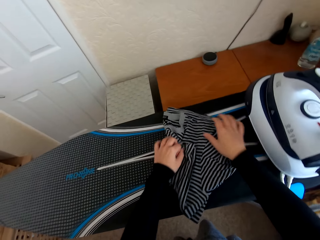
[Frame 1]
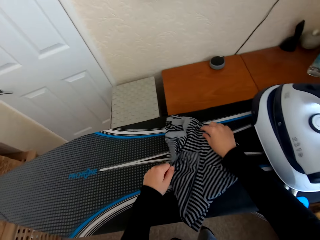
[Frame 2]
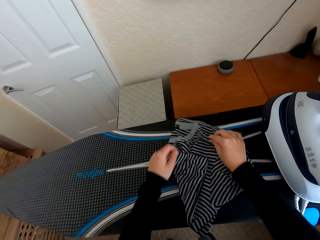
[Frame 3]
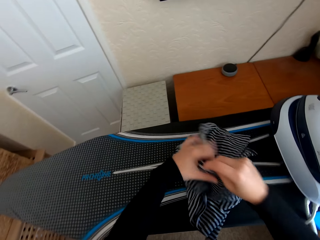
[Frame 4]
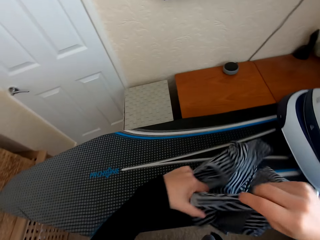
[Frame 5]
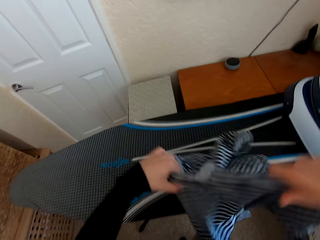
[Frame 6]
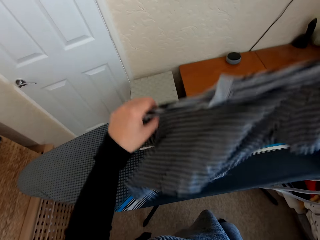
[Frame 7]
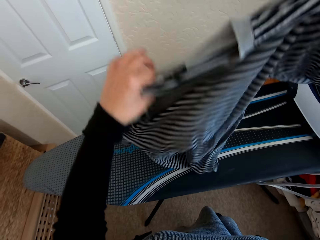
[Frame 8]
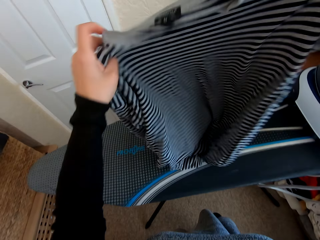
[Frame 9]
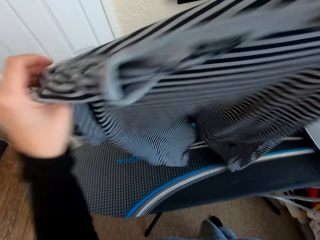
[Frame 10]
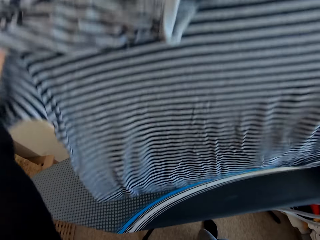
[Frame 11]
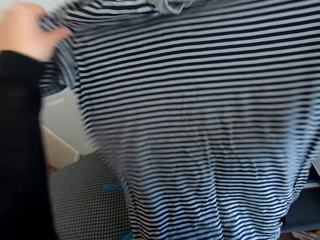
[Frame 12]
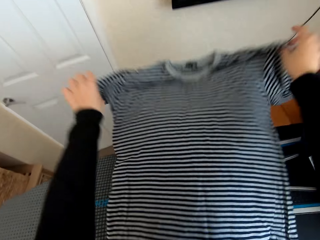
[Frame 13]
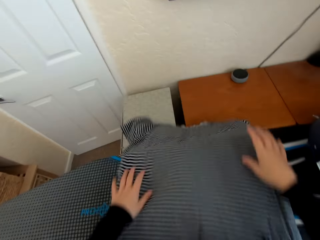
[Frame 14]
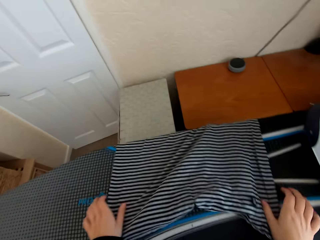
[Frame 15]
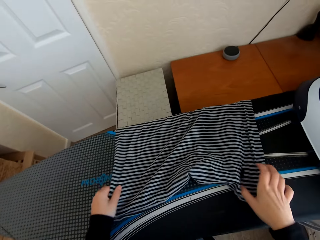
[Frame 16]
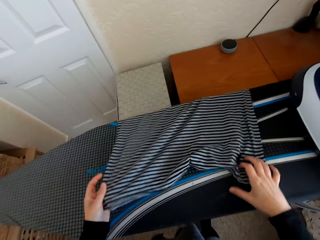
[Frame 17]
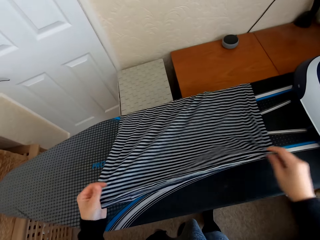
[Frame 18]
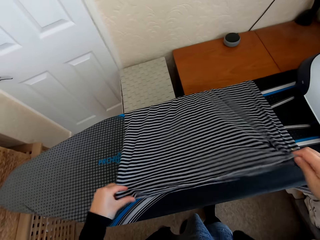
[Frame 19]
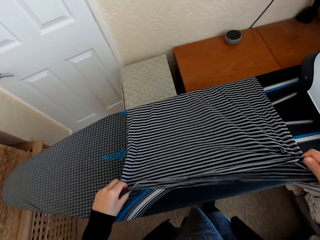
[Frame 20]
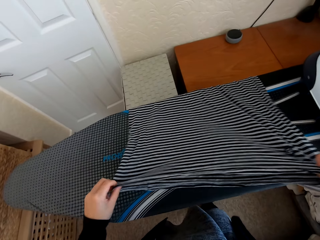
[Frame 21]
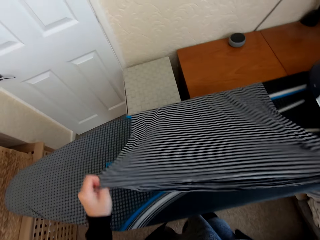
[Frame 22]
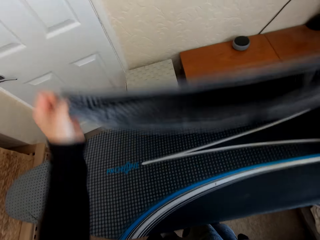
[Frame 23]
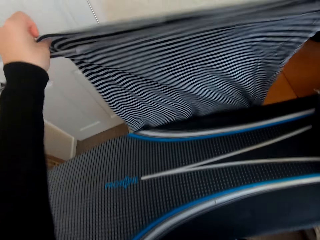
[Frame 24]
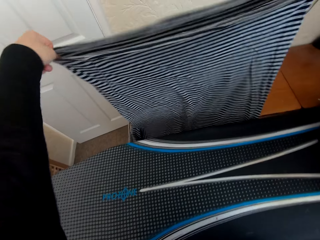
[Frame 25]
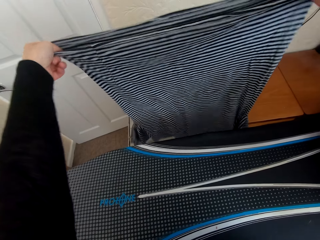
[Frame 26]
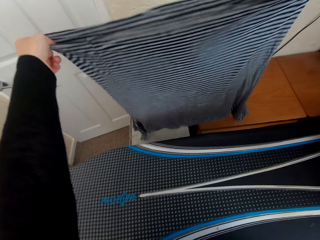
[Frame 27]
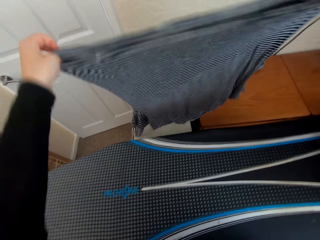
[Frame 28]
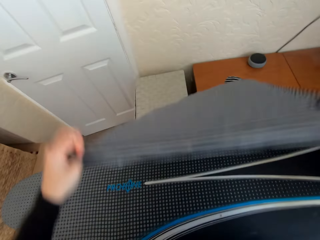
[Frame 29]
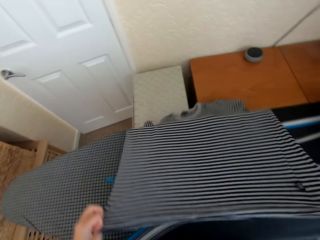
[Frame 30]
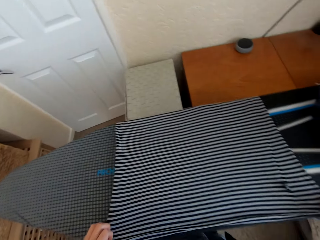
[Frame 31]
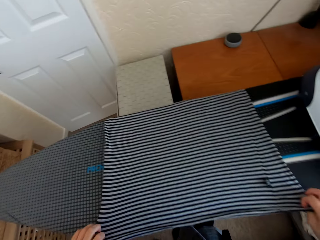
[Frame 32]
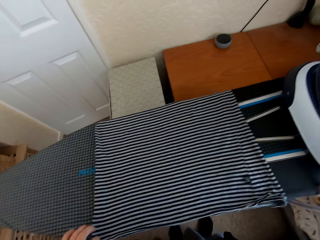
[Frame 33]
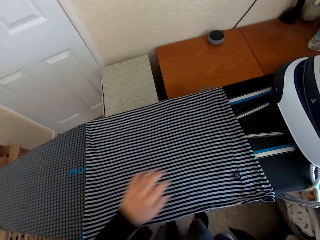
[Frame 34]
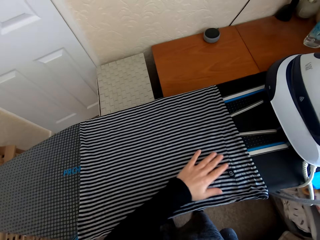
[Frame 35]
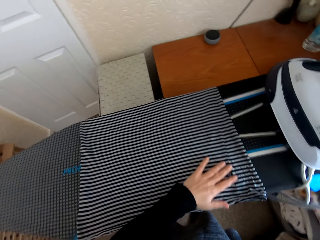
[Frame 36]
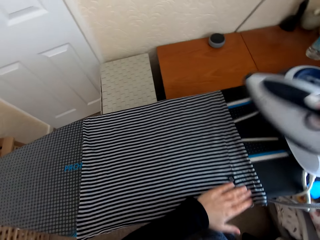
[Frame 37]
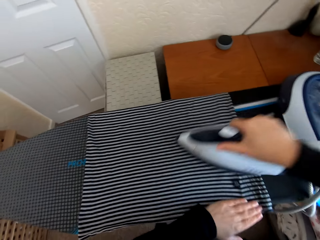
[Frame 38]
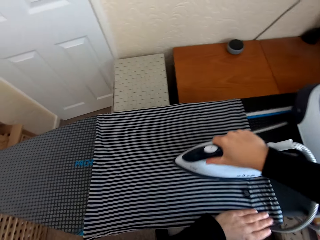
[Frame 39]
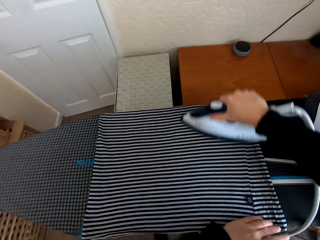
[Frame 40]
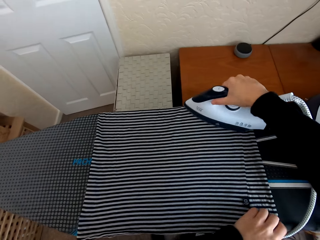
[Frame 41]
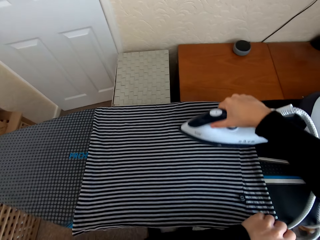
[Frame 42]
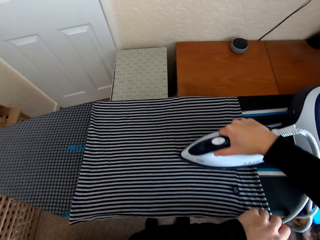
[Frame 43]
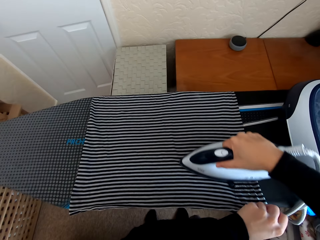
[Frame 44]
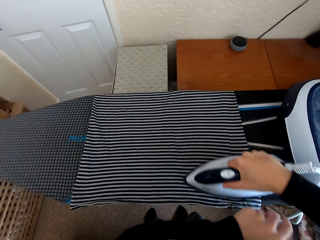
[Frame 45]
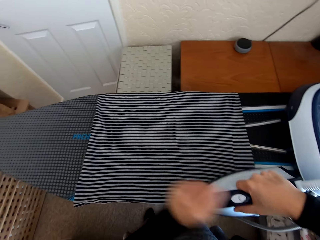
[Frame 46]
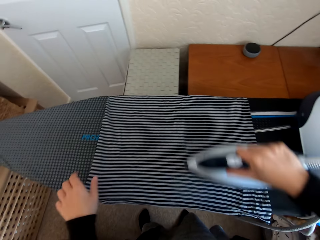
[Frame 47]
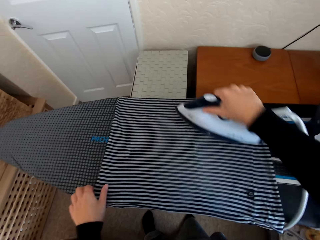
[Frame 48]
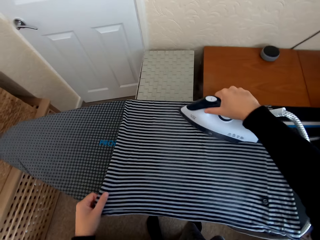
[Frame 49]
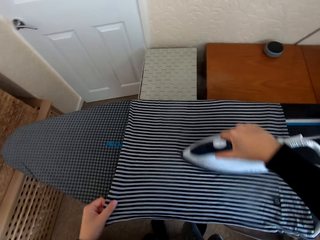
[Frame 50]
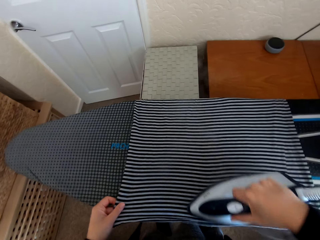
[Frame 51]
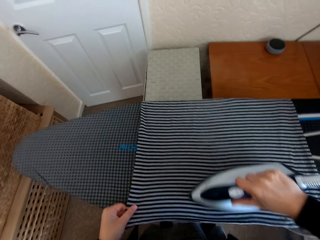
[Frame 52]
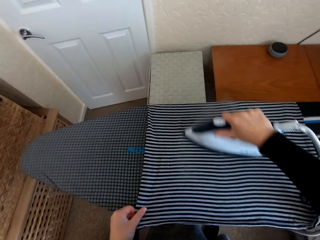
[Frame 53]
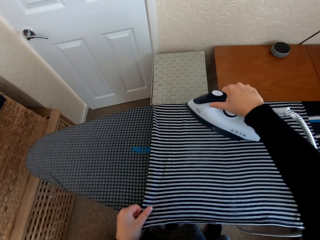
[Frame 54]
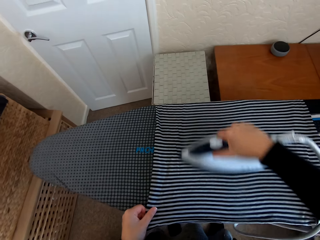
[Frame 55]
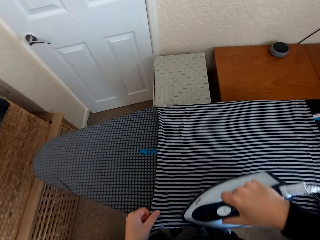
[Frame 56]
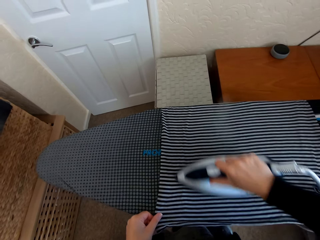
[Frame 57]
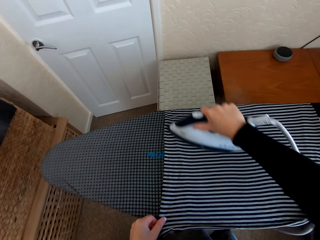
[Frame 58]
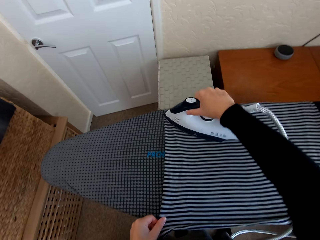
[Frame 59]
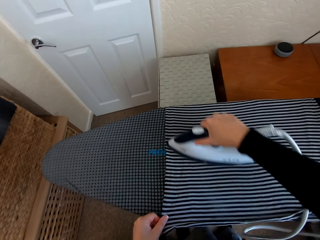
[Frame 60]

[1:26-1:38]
The camera wearer places the t-shirt or cloth on the Brabantia iron board. They unfold the cloth. They spread the t-shirt on the Brabantia iron board. They pick the iron box from the Brabantia iron board. They iron the dress on the Brabantia iron board.

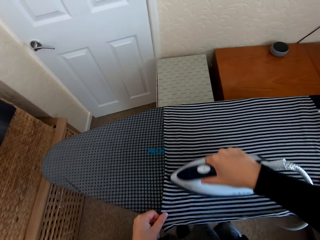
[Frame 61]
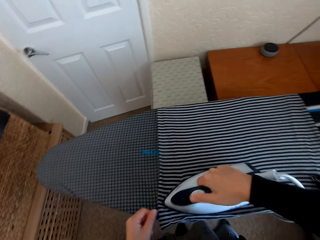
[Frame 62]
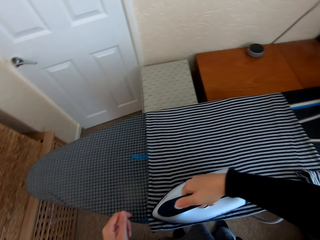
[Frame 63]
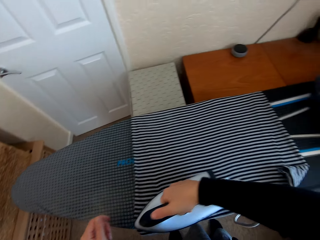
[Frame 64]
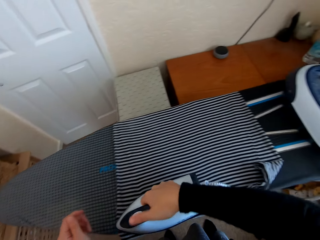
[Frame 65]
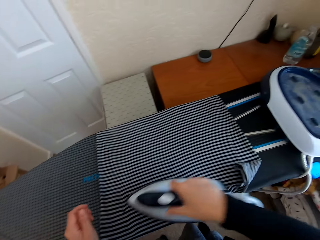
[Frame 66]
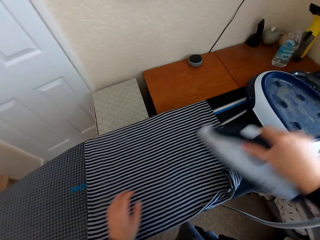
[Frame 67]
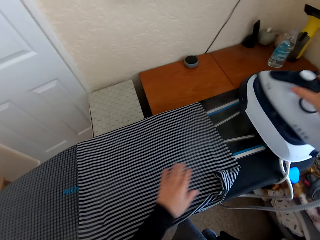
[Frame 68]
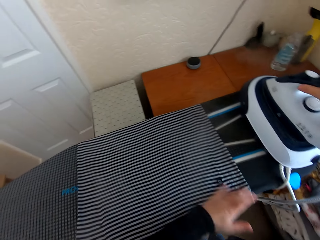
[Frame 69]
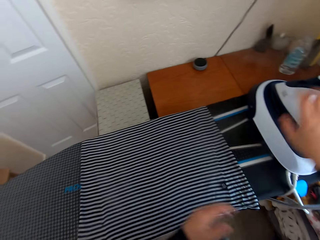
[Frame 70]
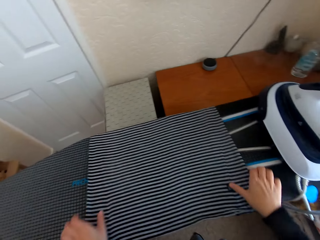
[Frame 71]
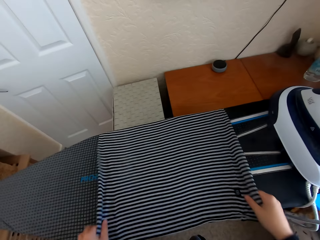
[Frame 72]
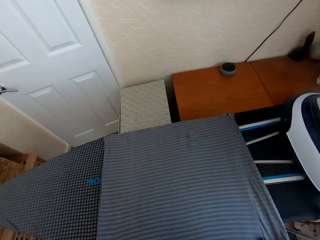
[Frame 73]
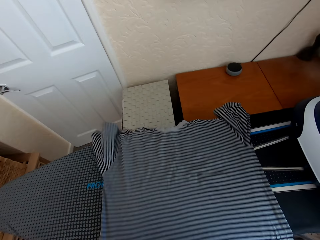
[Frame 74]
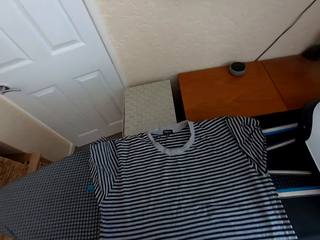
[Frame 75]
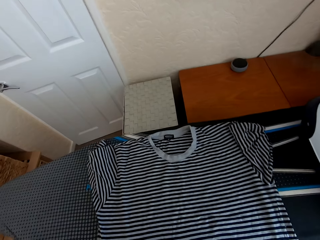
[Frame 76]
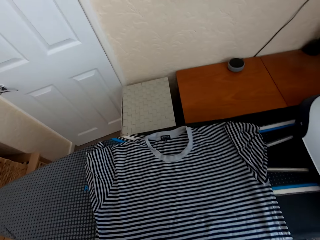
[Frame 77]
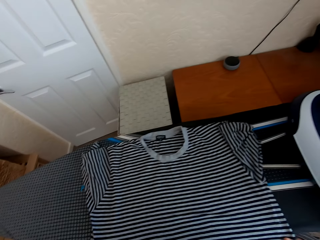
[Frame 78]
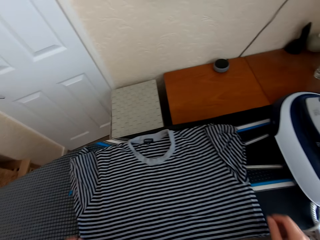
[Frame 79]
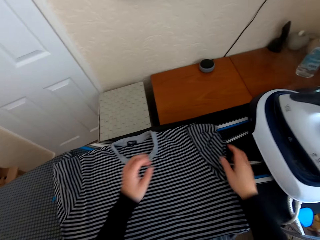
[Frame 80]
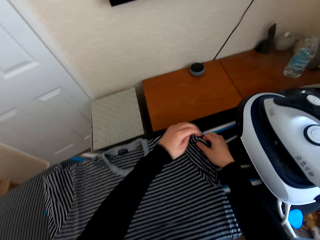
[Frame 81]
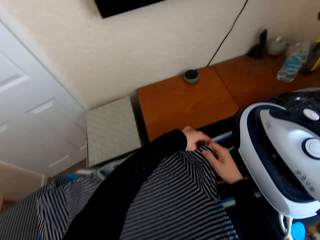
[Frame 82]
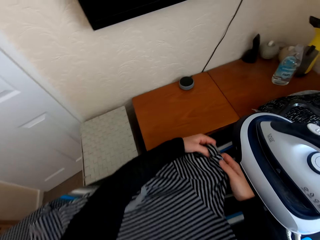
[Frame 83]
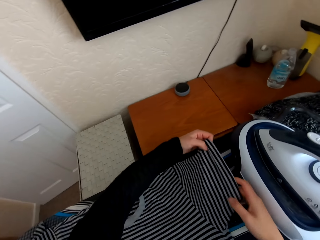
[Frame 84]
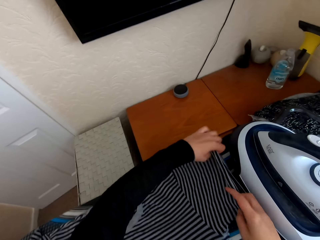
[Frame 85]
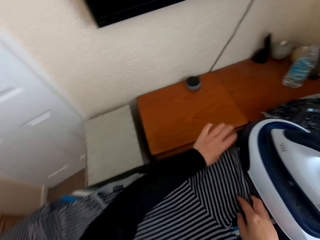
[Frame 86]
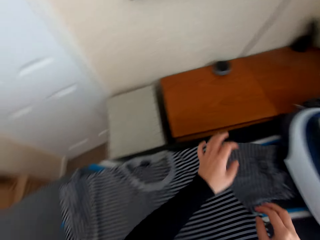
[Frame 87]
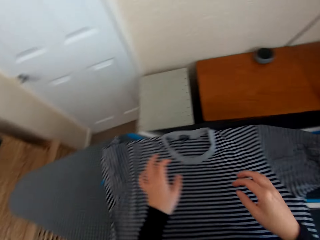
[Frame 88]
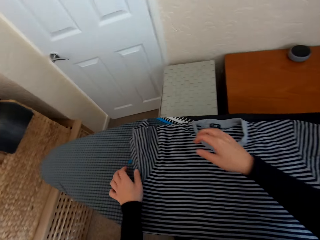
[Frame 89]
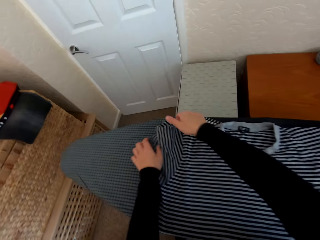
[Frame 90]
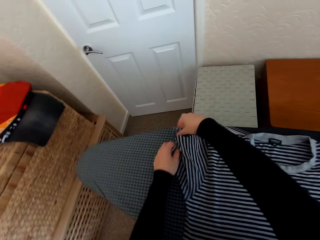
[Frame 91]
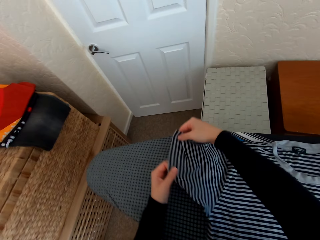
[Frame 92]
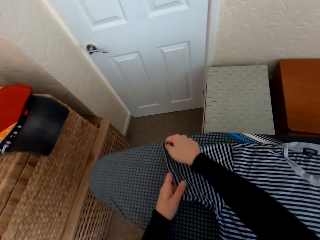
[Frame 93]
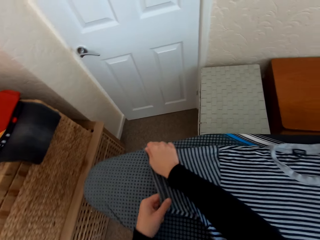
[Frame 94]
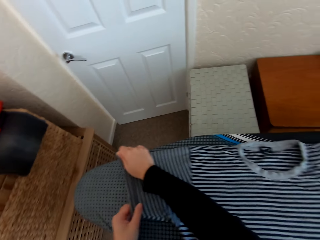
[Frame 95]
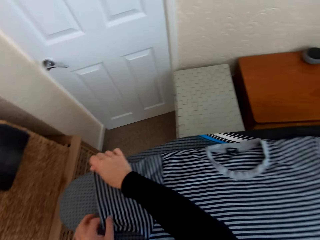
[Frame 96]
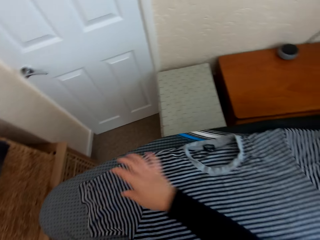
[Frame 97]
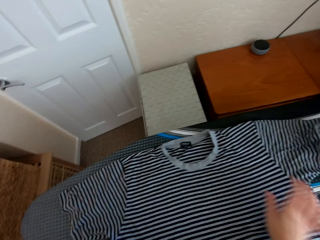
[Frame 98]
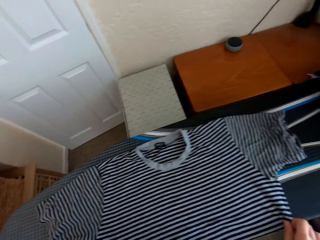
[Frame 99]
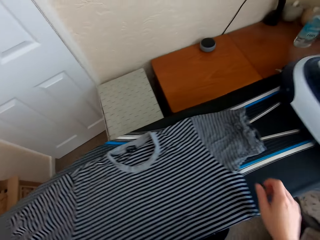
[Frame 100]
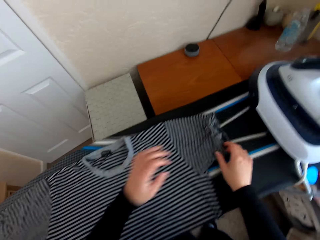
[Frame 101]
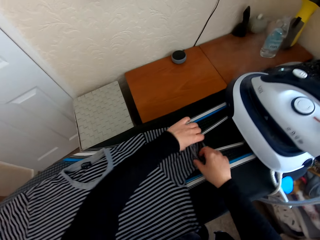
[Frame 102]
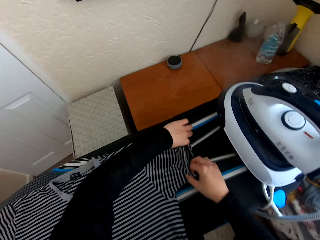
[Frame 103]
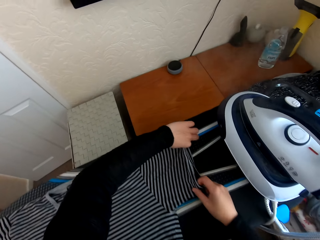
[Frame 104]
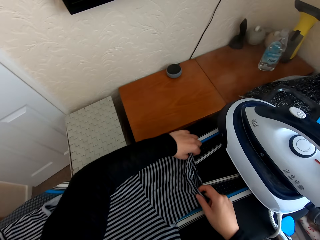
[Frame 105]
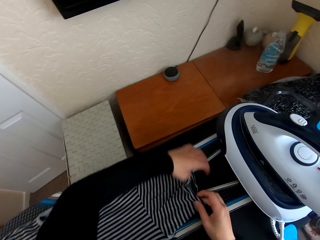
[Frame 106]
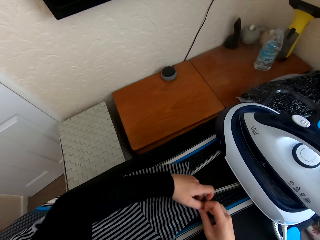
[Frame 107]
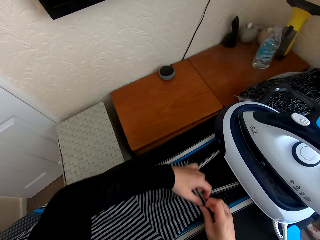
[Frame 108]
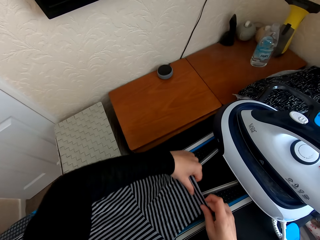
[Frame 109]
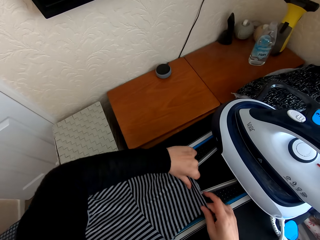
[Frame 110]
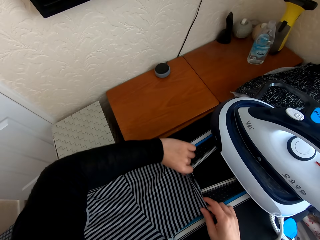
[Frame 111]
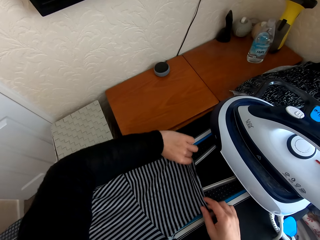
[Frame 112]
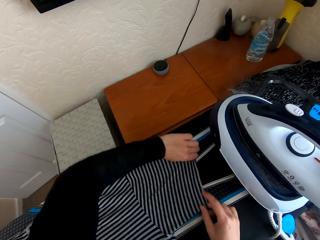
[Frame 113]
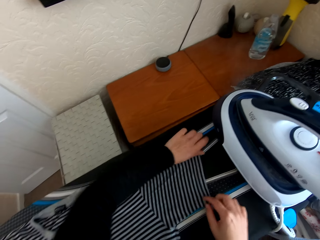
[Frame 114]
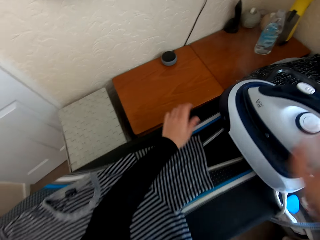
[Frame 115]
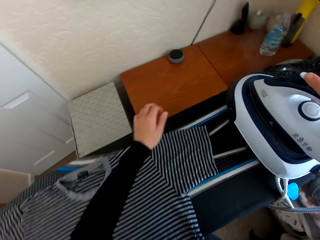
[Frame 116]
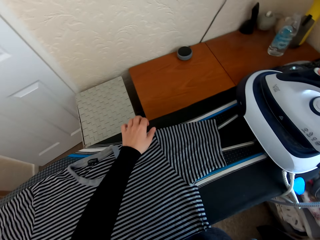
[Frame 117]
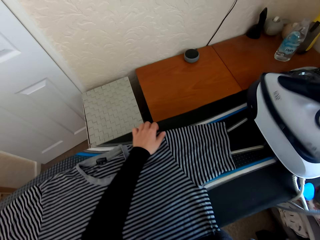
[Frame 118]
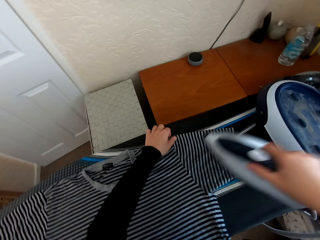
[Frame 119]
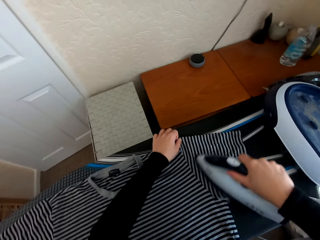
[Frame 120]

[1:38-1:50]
The camera wearer puts the iron box on the iron board hanger. They place the t-shirt on the Brabantia iron board. They move the t-shirt on the Brabantia iron board. They pick the iron box from the Brabantia iron board.
